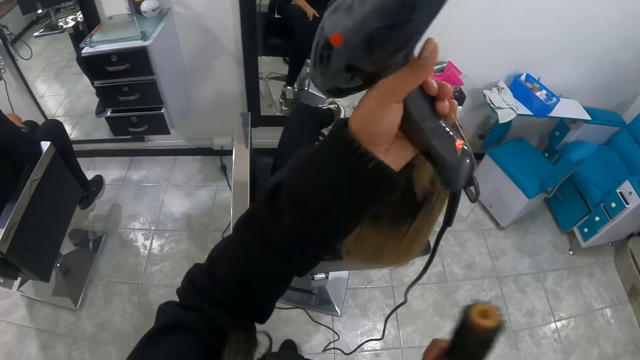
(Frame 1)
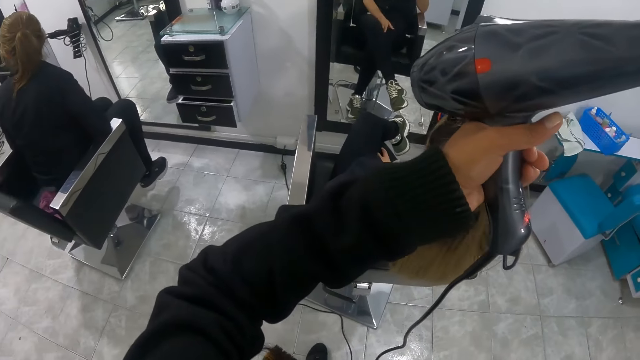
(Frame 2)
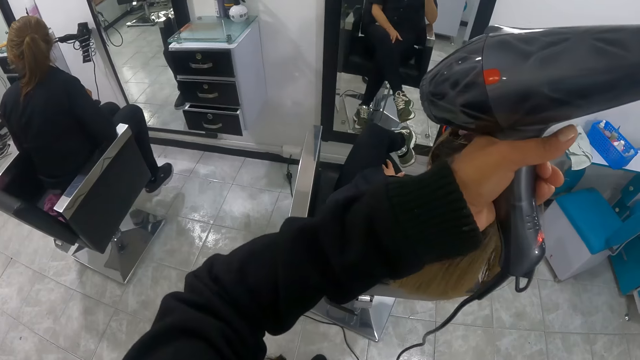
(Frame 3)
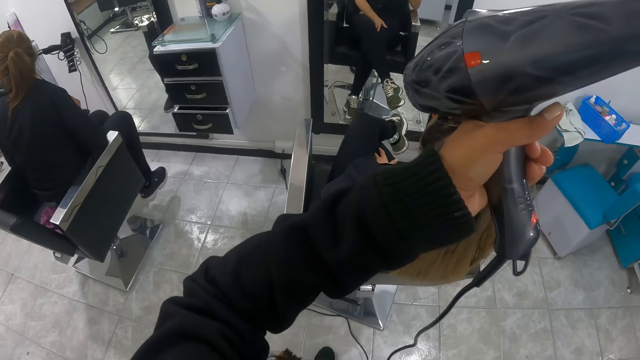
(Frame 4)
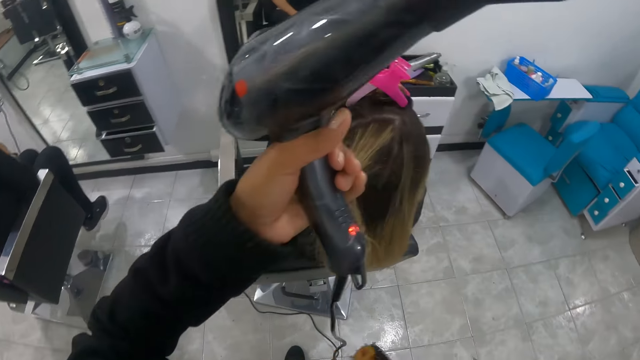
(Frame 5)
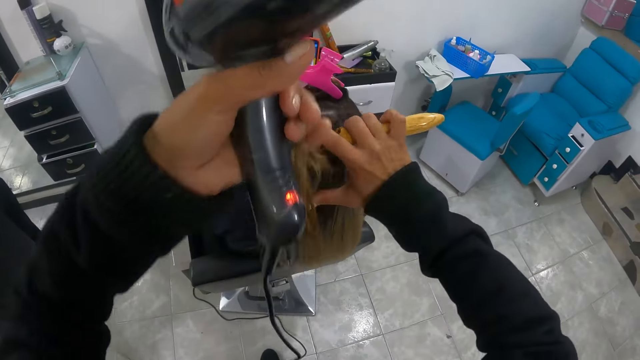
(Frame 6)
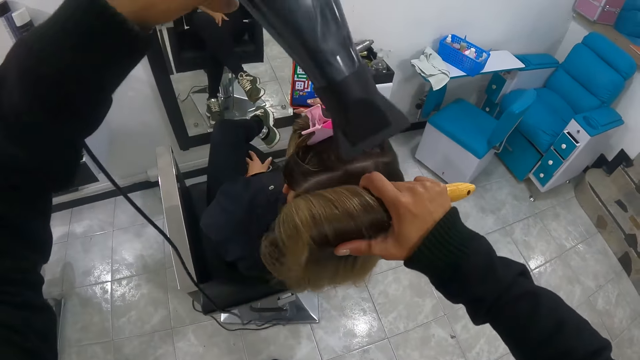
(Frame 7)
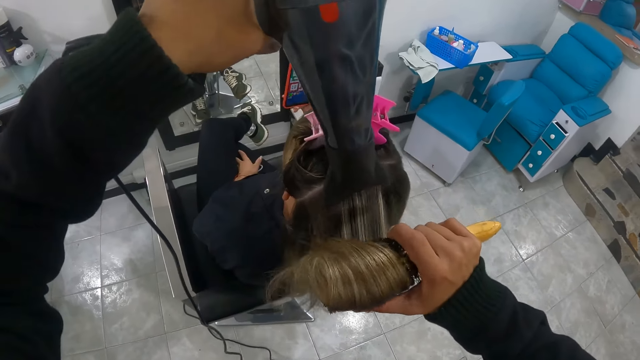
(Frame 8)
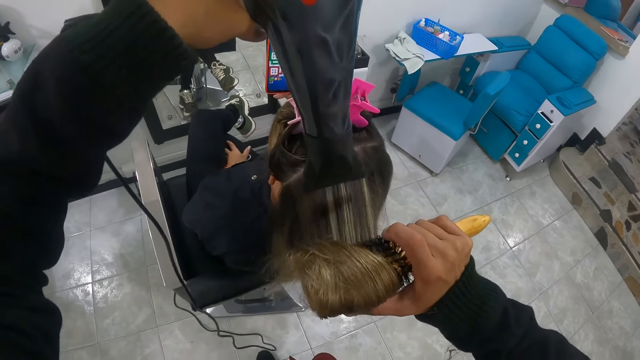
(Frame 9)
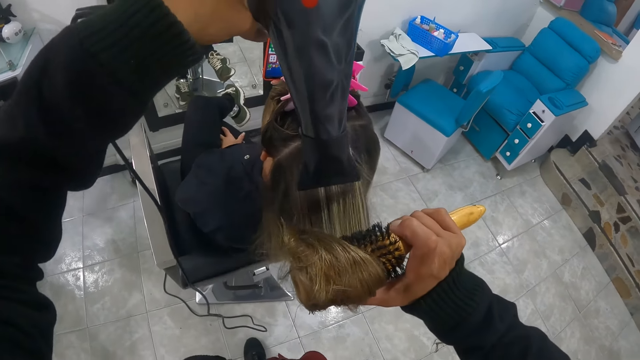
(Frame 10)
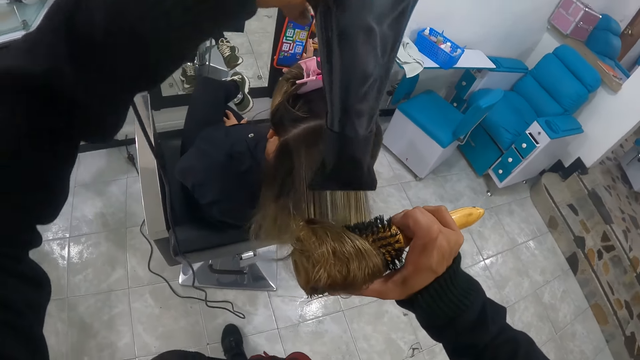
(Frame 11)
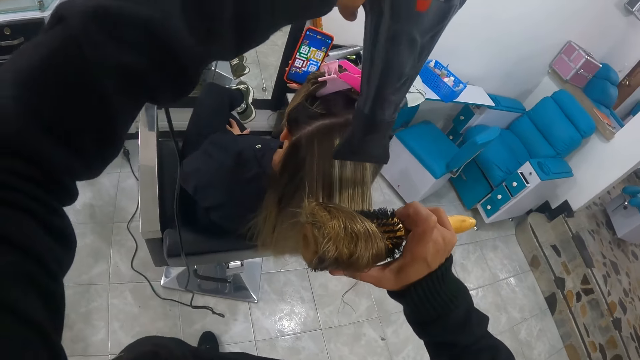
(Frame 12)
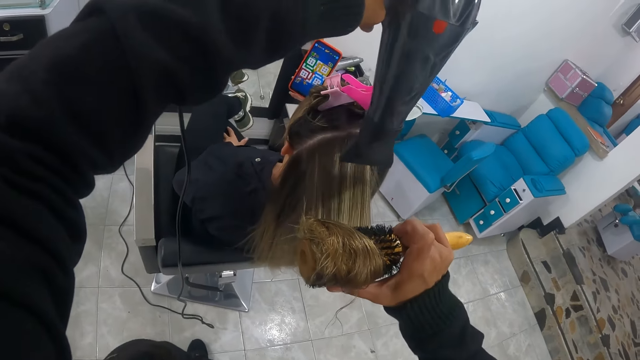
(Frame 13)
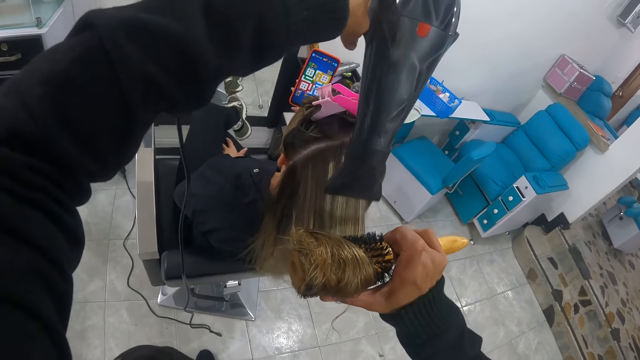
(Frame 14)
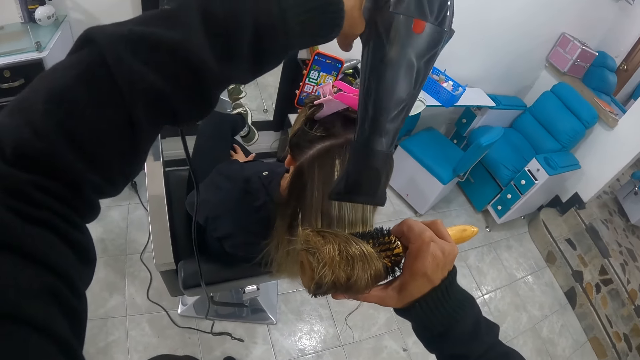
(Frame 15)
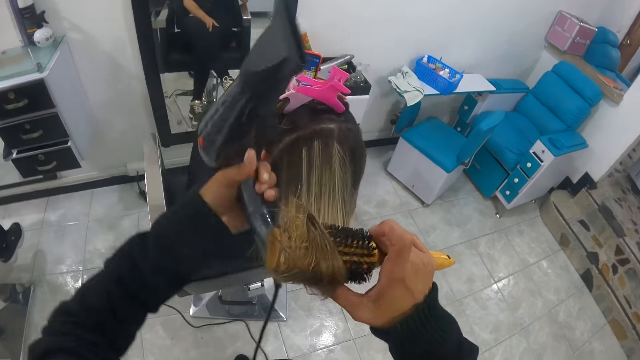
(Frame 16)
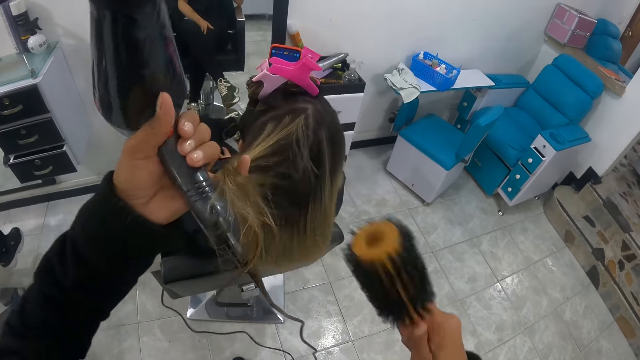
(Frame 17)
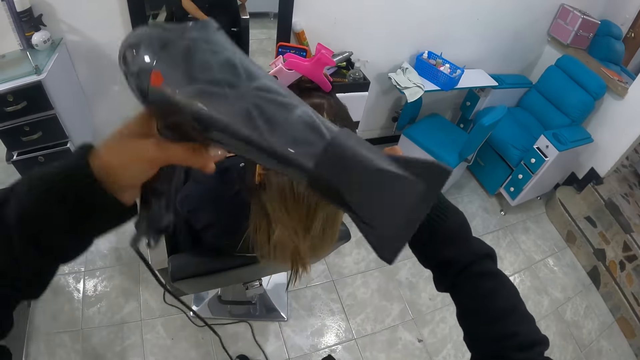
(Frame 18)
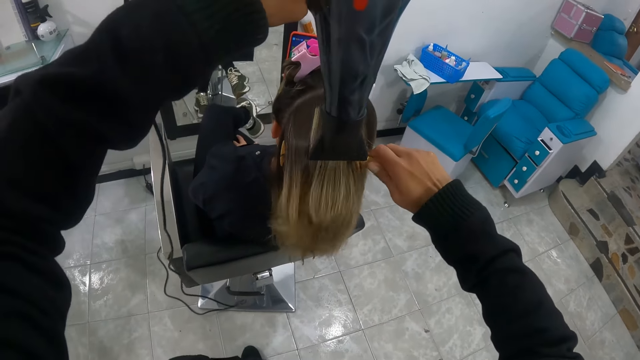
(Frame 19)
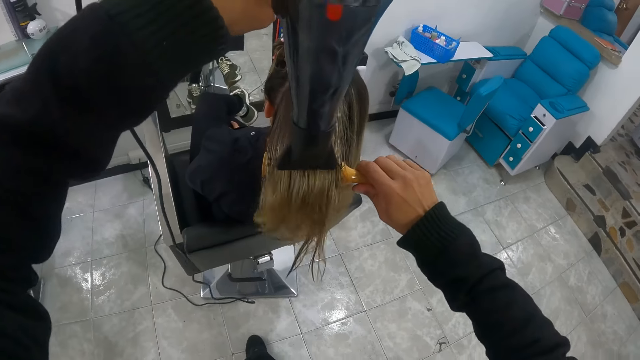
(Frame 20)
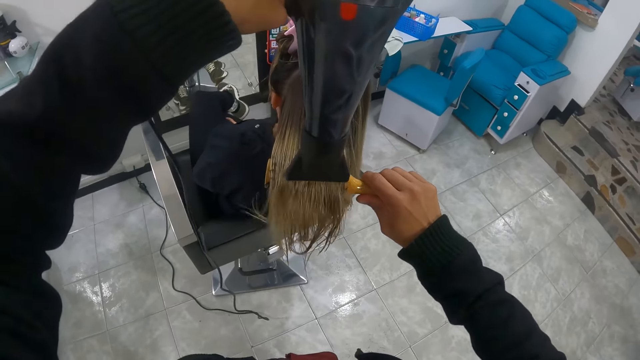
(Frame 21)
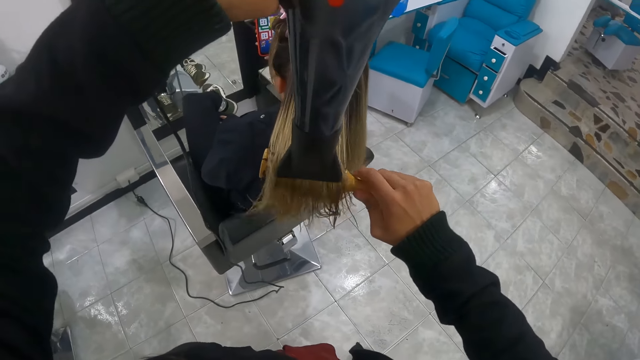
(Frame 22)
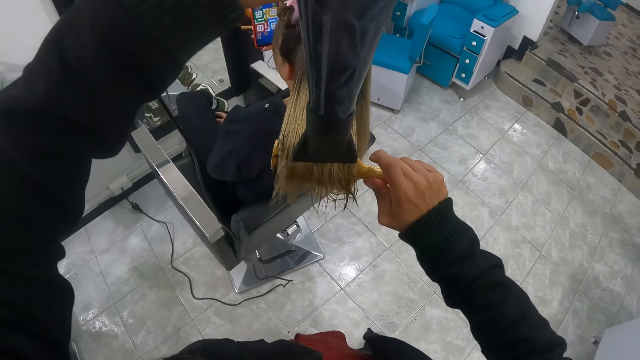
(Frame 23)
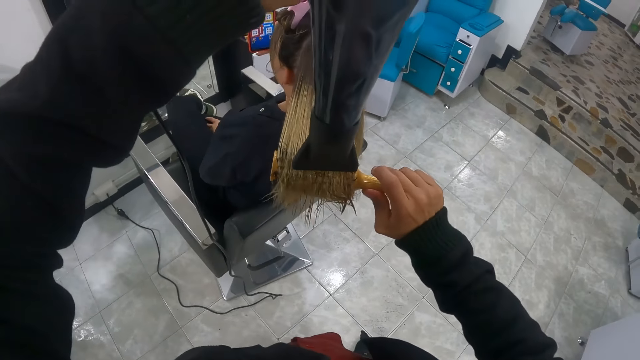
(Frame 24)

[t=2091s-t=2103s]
The camera wearer rolls the hair of a woman with her left hand on the brush in her right hand. She touches the hair. She dries the hair of the woman with the hairdryer in her left hand. She rolls the hair of the woman with her left hand on the brush in her right hand. She touches the hair. She dries the hair of the woman with the hairdryer in her left hand.

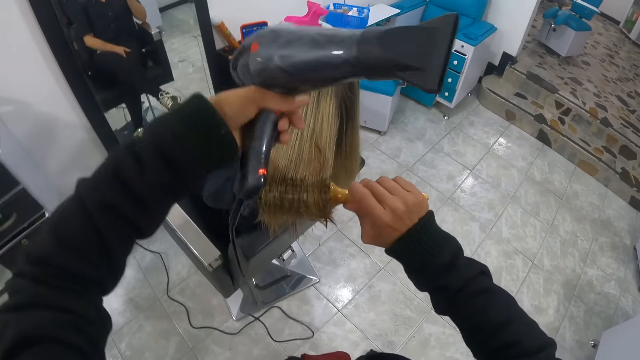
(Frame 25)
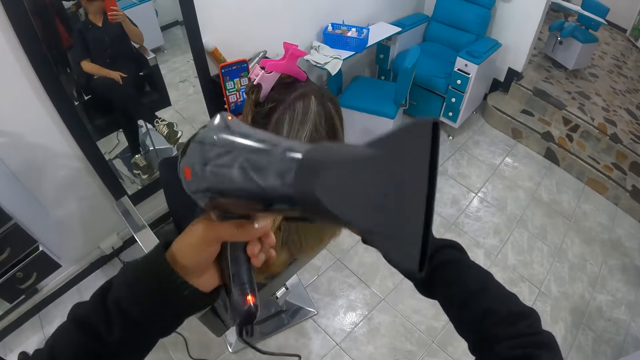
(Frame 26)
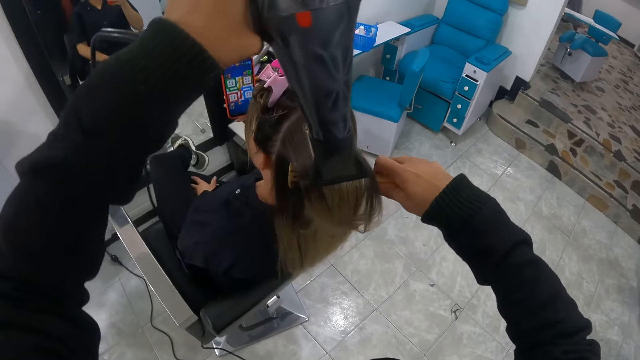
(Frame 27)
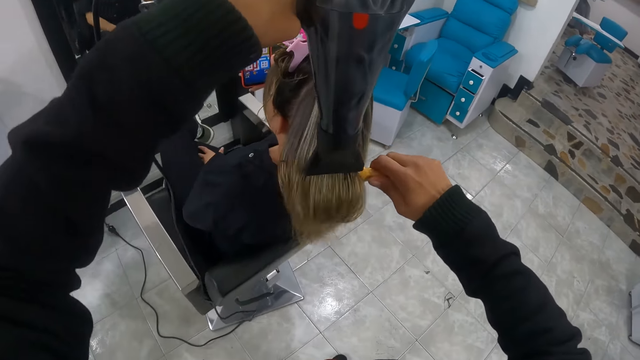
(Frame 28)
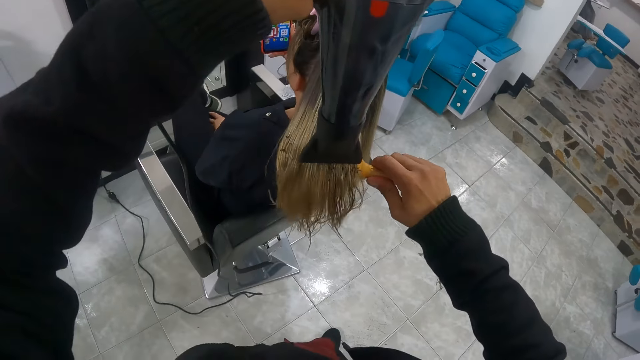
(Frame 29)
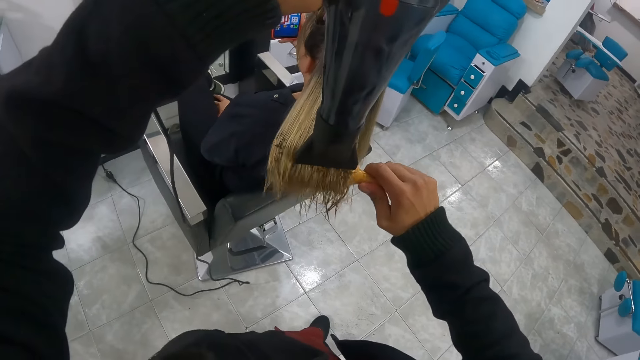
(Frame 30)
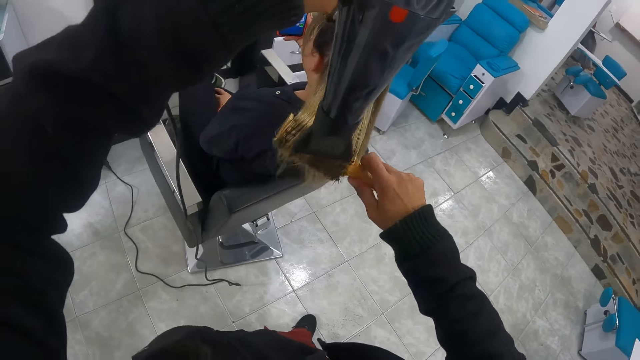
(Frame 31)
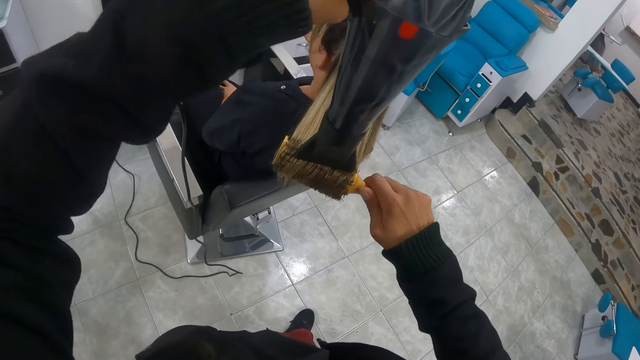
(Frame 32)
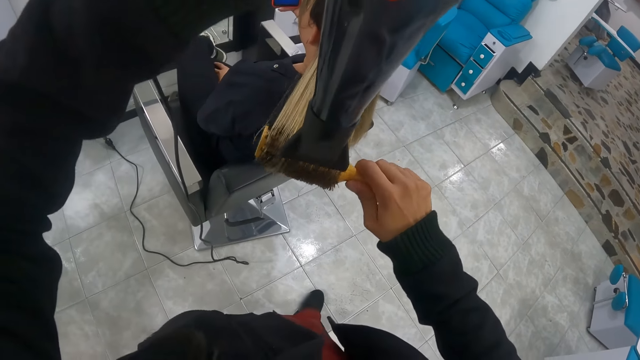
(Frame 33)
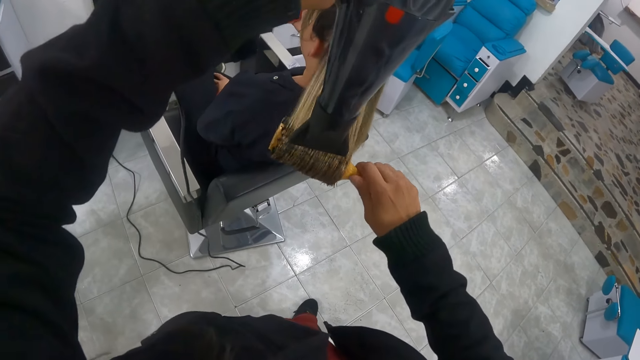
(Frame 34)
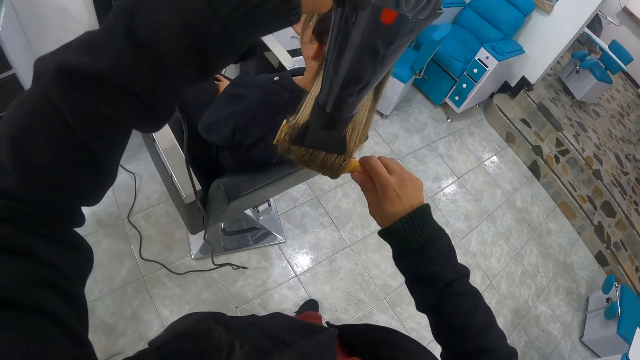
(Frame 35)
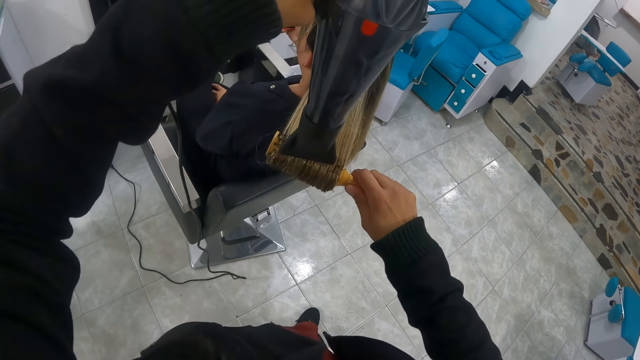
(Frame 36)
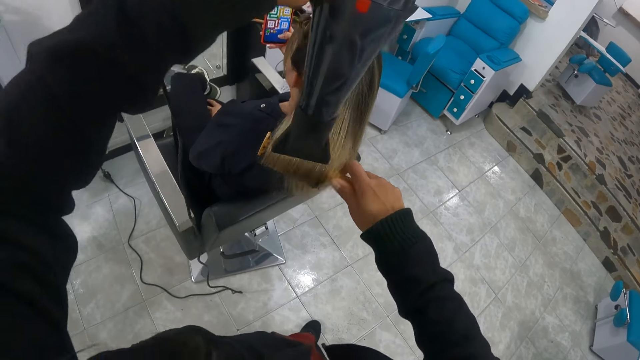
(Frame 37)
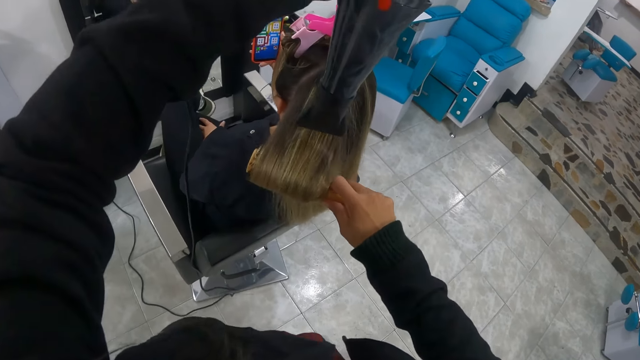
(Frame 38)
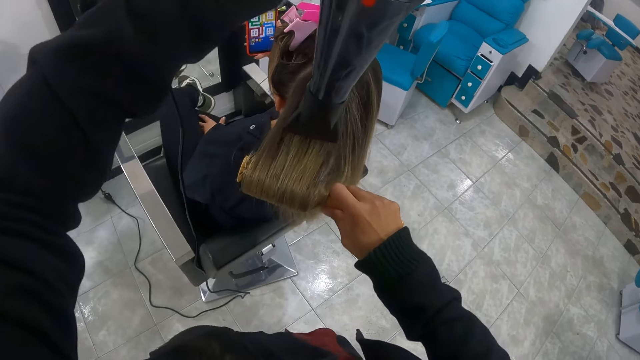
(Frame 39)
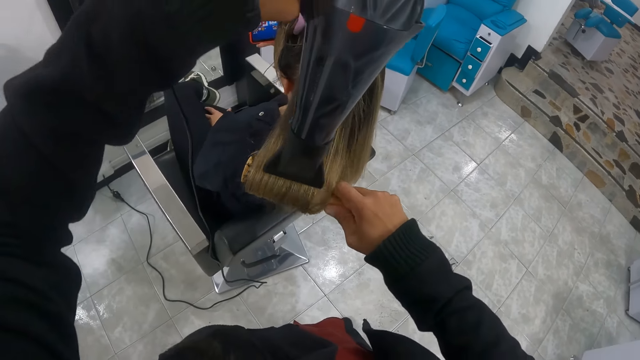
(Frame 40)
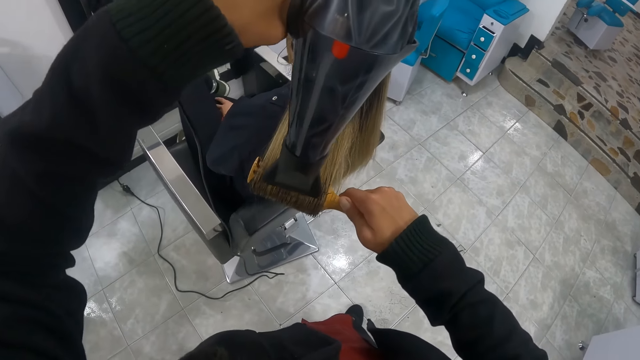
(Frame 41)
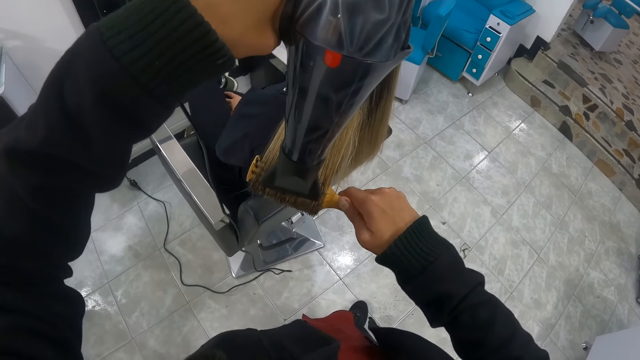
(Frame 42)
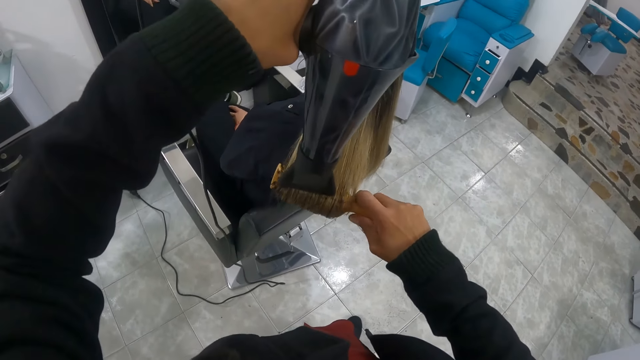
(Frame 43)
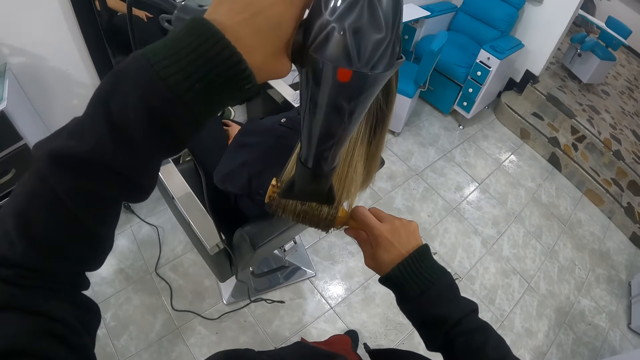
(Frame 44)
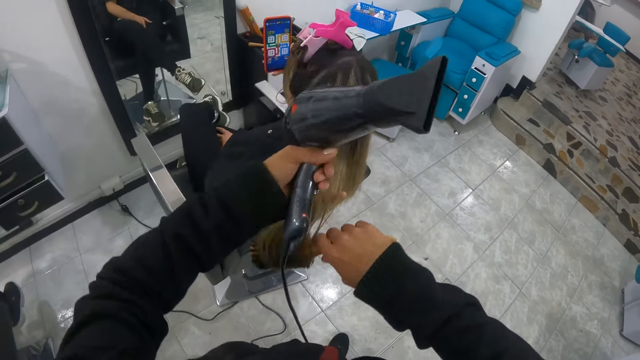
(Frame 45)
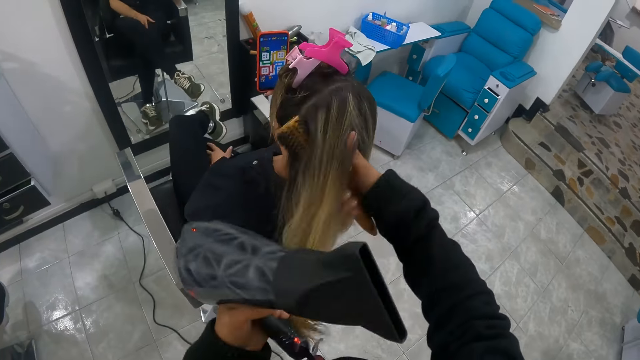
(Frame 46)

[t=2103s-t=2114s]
The camera wearer rolls the hair of a woman with her left hand on the brush in her right hand. She touches the hair with her hand. She dries the hair of the woman with the hairdryer in her left hand. She rolls the hair of the woman with her left hand on the brush in her right hand. She touches the hair.
